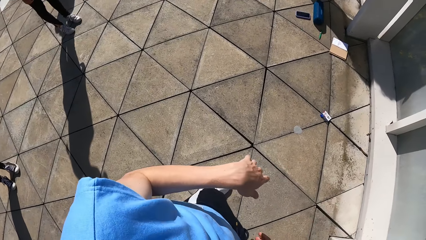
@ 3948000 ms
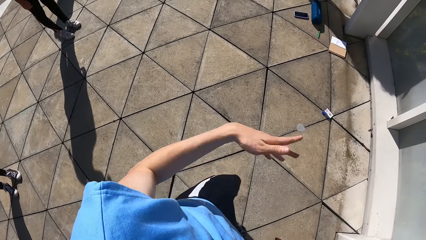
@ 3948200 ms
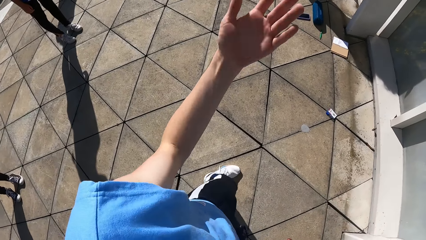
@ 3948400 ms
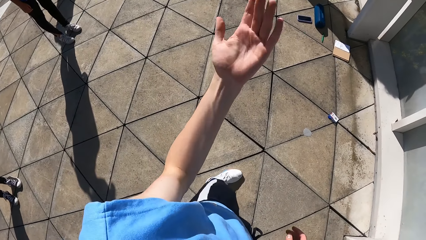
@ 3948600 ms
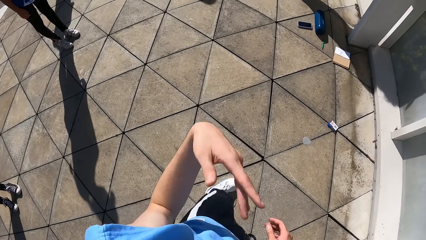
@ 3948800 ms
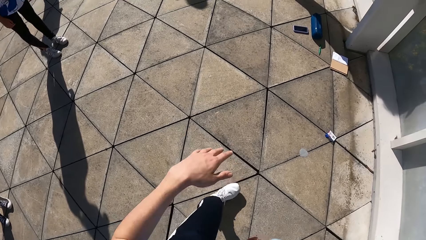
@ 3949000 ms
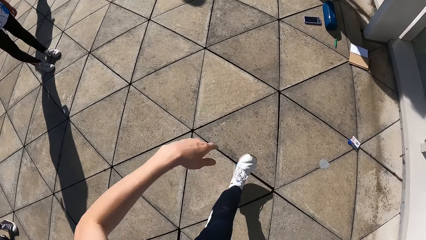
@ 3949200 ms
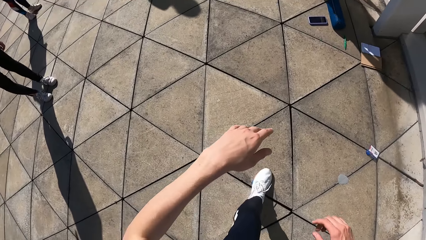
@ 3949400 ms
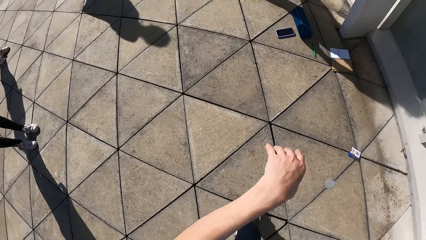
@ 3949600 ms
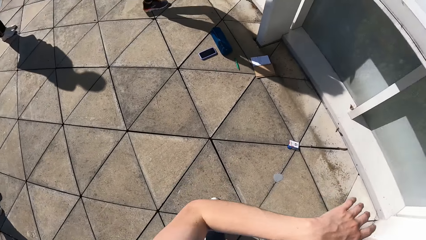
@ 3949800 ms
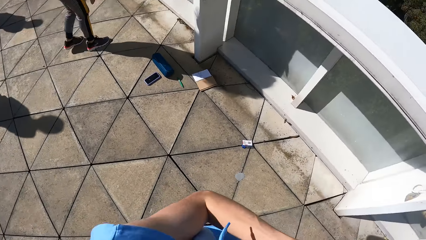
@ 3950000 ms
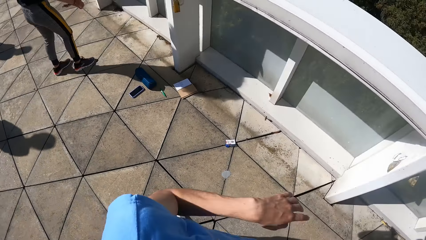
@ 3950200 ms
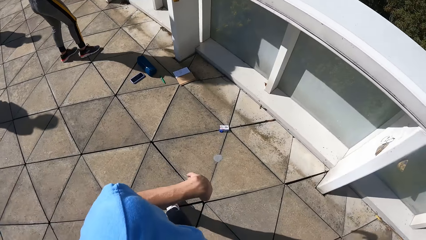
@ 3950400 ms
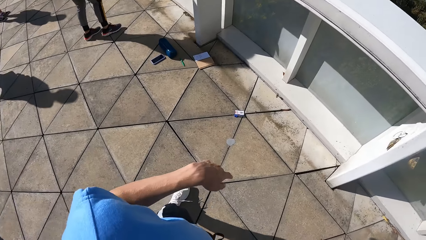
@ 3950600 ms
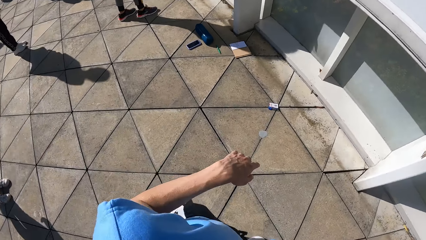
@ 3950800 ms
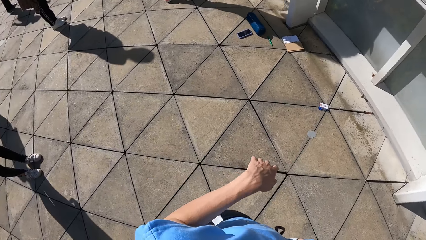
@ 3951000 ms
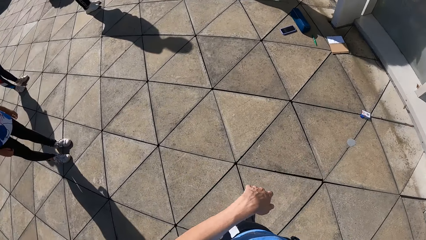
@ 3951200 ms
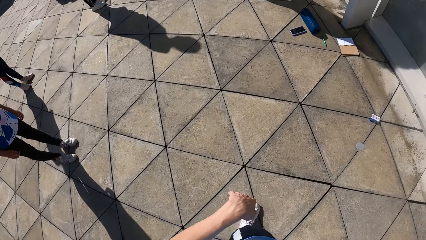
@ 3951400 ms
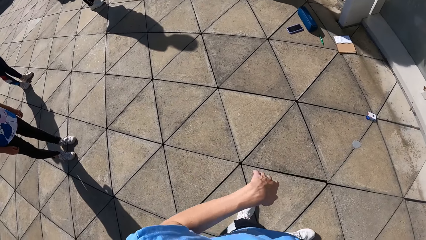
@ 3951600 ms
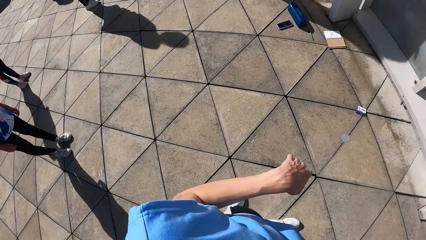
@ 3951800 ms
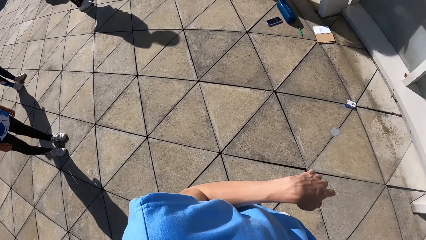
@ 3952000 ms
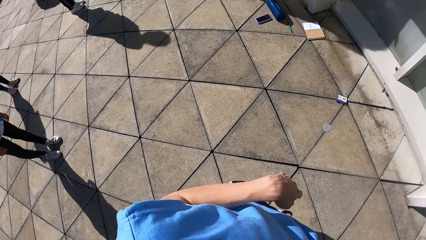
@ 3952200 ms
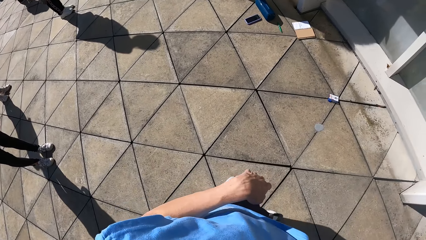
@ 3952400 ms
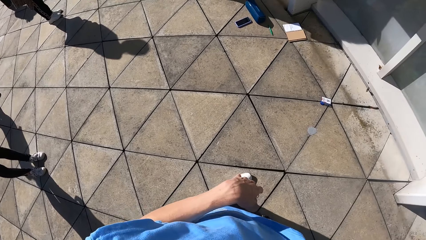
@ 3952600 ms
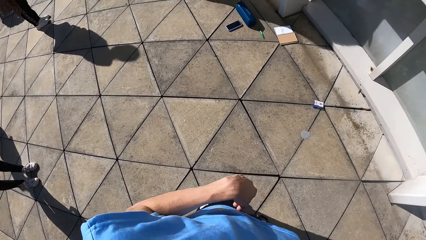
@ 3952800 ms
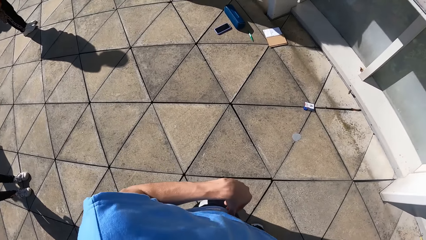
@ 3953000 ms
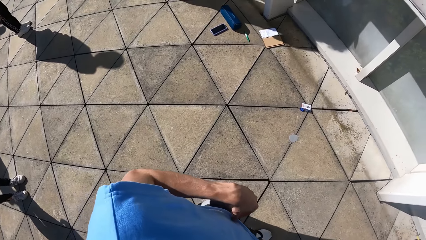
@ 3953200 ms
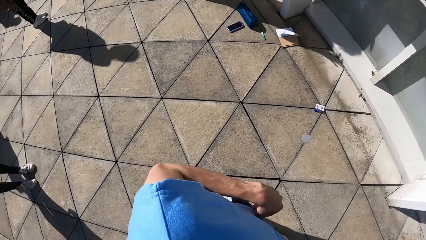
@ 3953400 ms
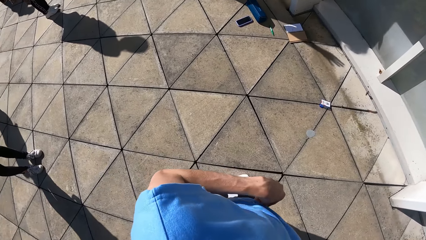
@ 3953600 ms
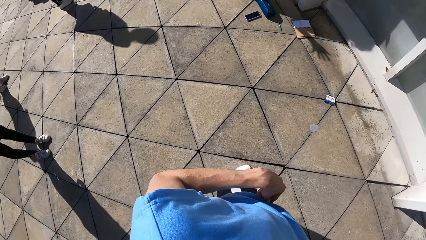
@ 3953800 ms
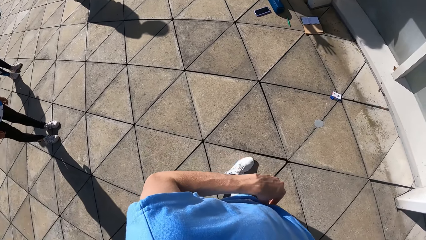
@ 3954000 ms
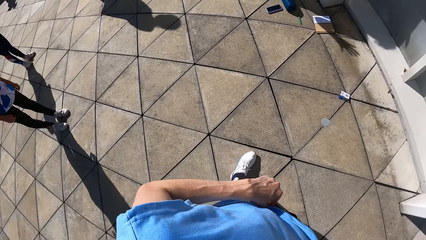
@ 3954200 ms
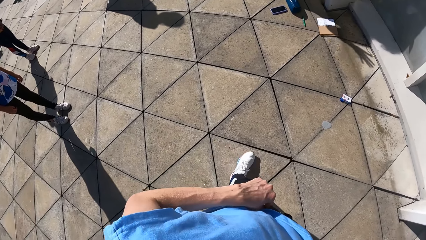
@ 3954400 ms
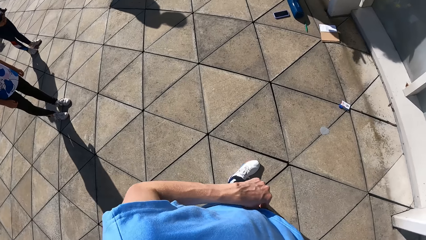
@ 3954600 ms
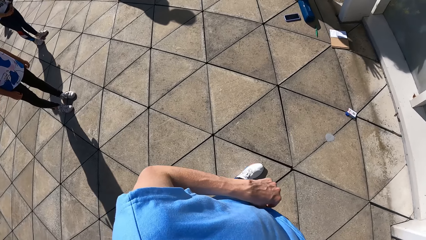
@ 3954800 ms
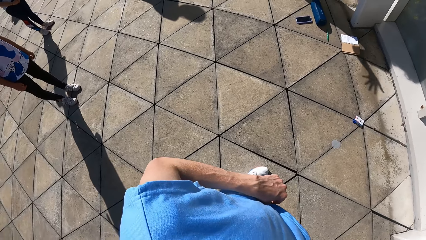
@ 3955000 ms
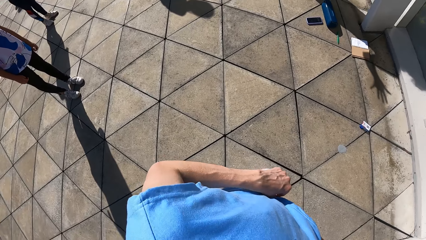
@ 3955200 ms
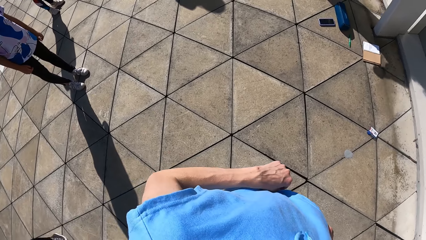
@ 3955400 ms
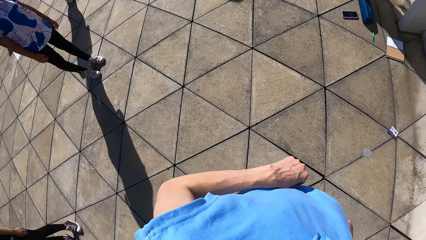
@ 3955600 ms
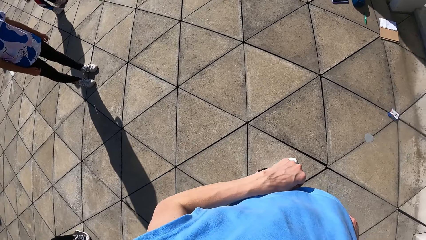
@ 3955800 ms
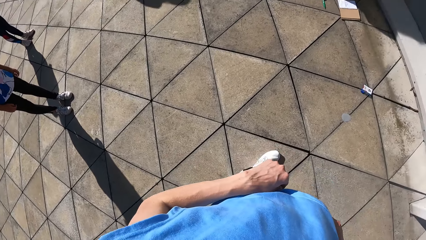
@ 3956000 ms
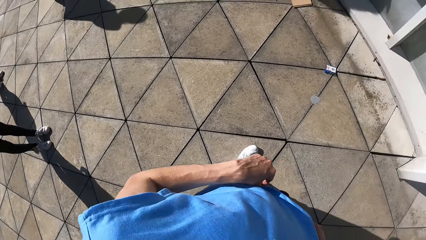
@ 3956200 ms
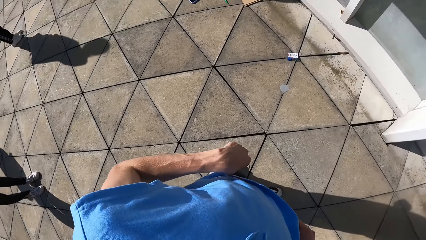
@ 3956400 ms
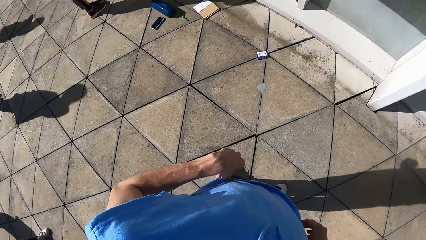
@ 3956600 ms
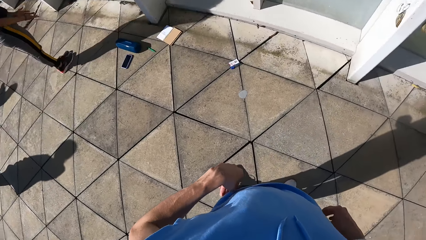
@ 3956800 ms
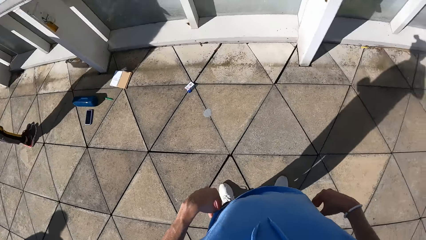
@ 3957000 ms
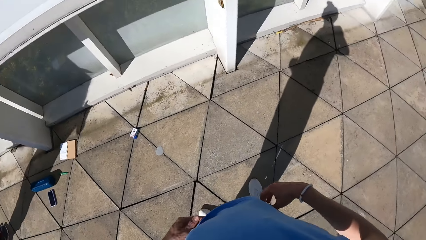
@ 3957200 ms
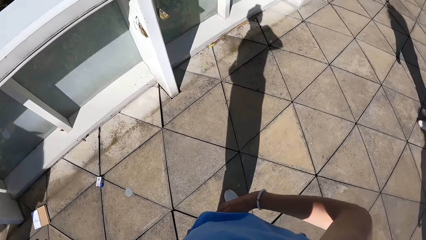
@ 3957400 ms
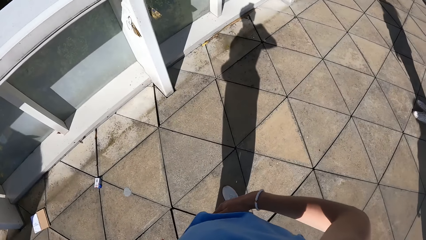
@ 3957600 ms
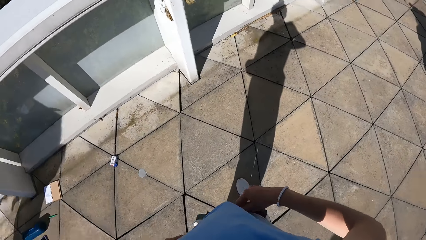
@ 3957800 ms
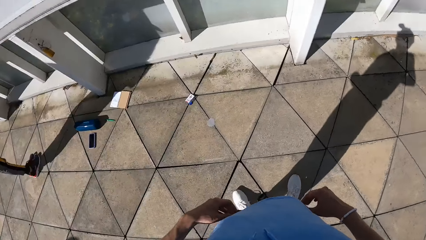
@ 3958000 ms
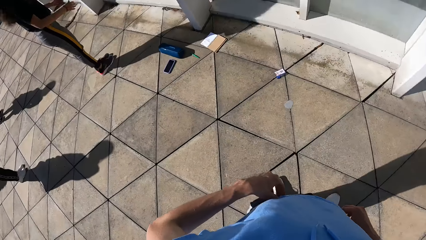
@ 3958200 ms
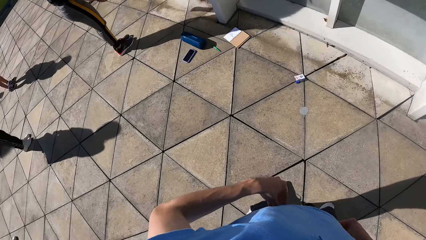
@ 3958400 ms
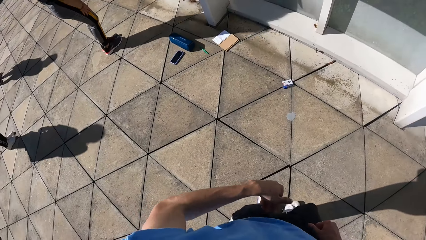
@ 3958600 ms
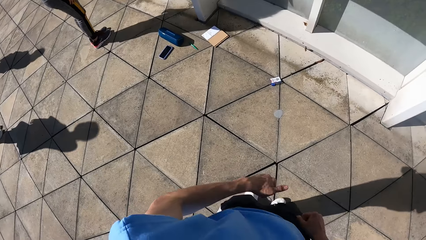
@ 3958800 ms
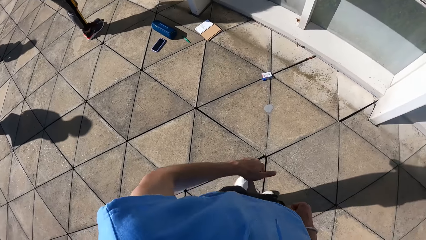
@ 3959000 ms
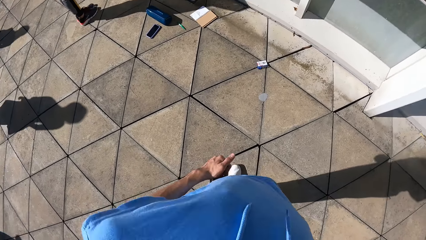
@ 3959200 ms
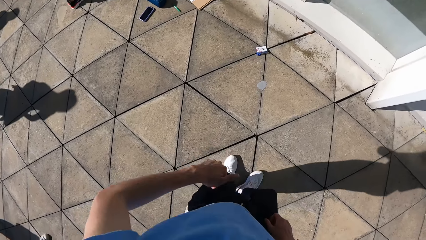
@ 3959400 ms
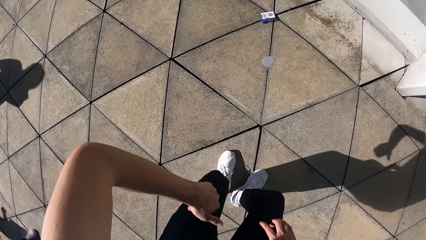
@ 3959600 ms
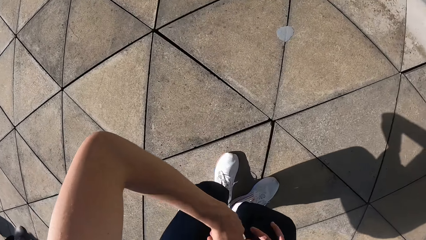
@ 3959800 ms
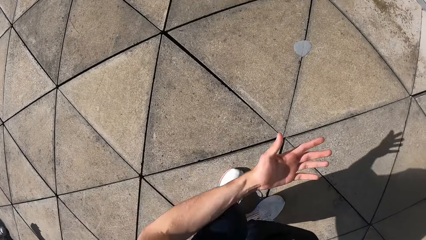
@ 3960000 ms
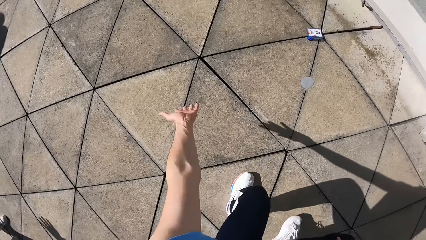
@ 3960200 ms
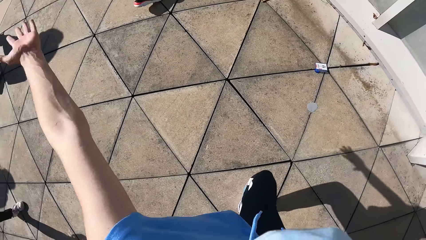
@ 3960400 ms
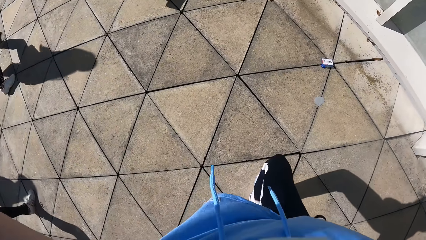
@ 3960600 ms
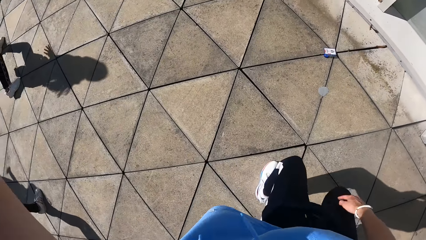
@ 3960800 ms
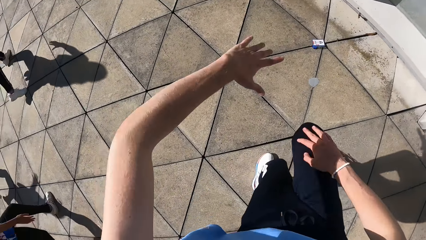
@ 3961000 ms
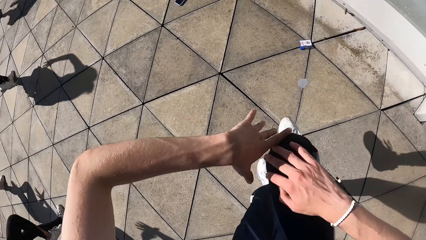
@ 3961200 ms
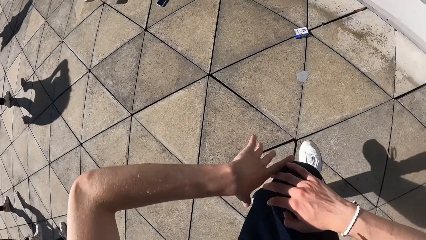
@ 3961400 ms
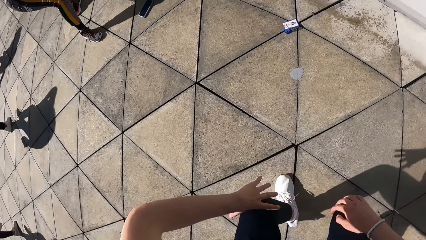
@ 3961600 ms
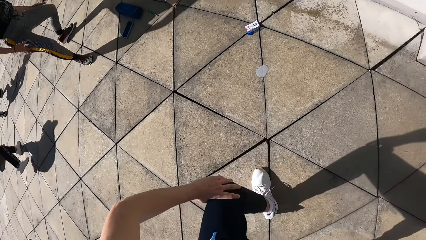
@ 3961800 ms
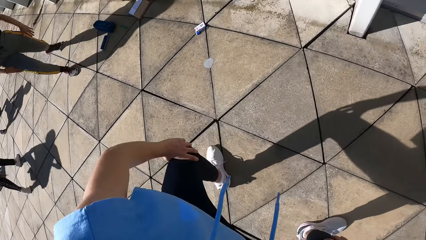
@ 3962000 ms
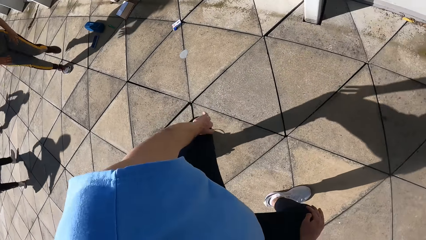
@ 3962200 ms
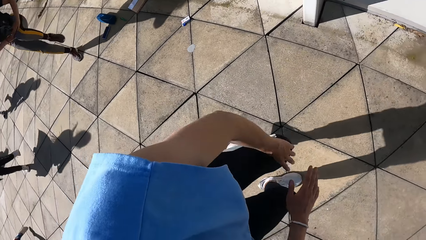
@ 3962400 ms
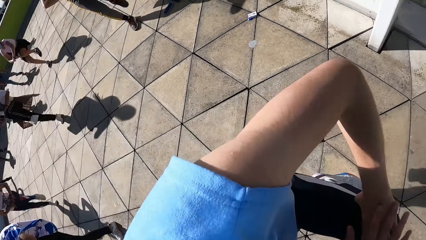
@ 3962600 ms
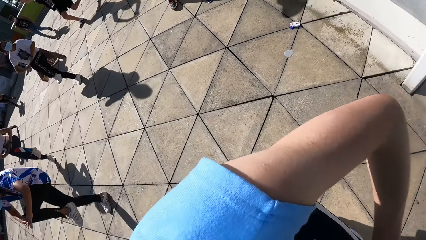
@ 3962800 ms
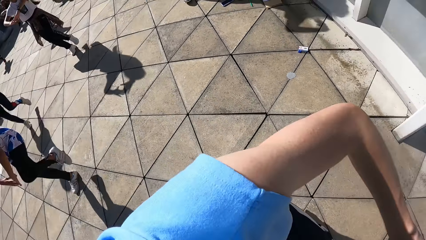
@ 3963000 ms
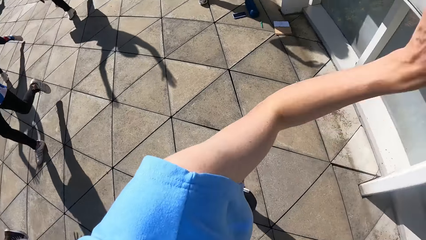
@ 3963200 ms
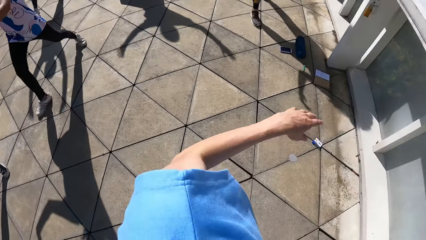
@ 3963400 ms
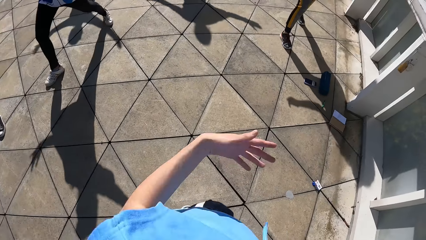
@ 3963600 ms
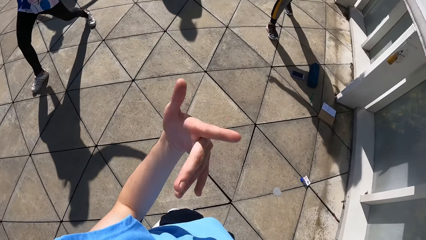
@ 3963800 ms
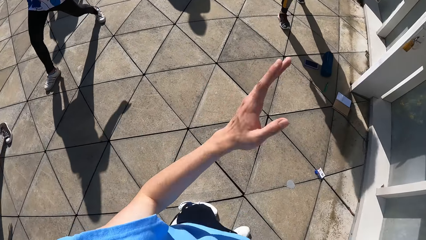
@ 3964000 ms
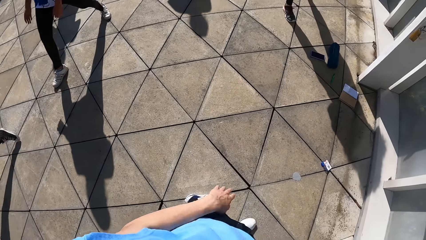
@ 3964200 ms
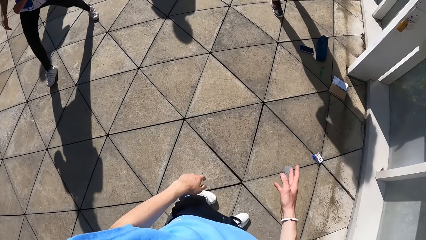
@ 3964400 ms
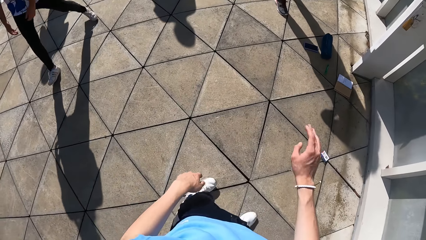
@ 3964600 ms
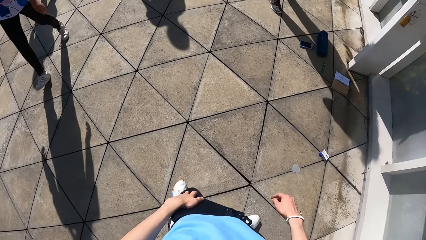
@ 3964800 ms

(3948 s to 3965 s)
The camera wearer turns around. He moves his left hand. He moves his body. He holds his pants. He teaches some dance moves. He dances with the group of people.
